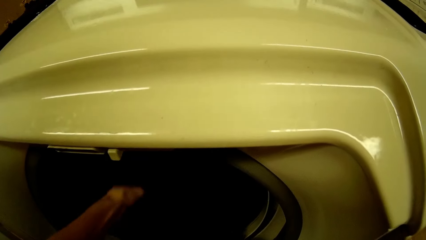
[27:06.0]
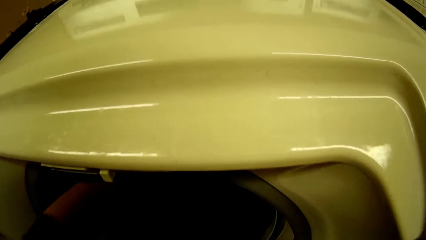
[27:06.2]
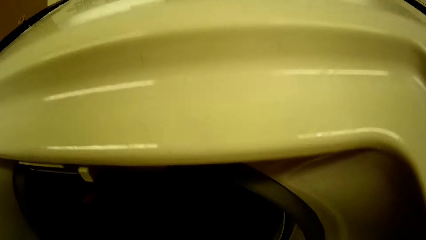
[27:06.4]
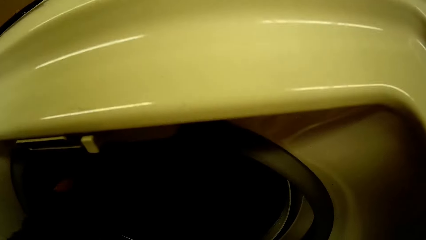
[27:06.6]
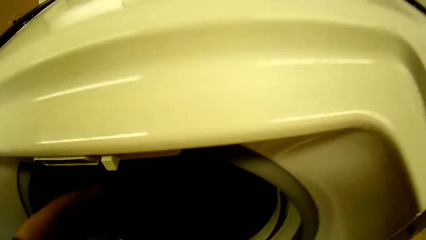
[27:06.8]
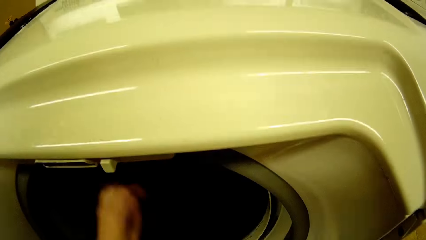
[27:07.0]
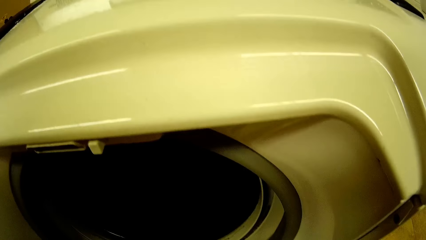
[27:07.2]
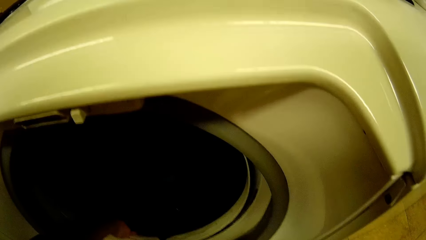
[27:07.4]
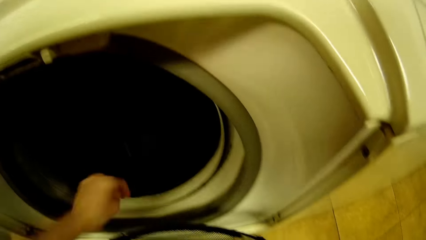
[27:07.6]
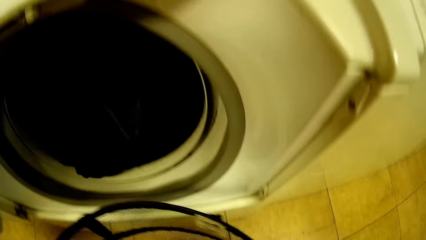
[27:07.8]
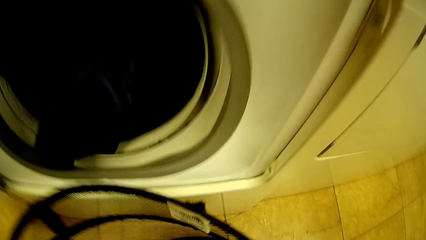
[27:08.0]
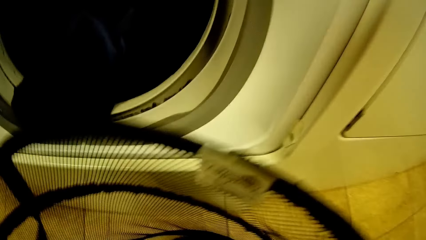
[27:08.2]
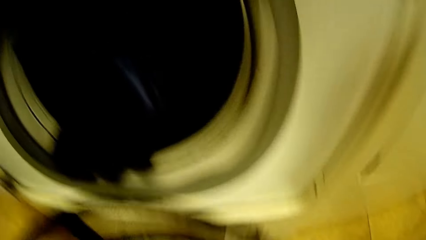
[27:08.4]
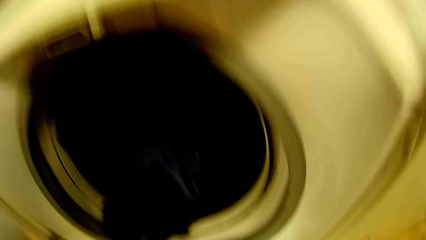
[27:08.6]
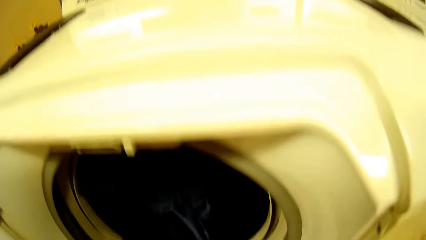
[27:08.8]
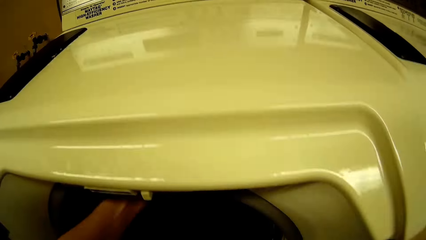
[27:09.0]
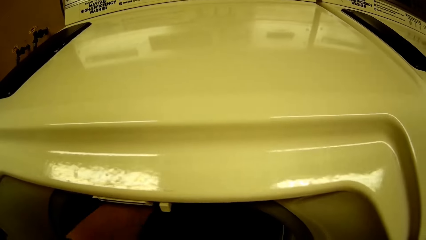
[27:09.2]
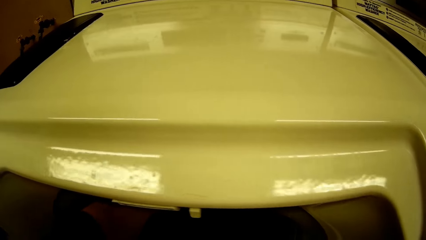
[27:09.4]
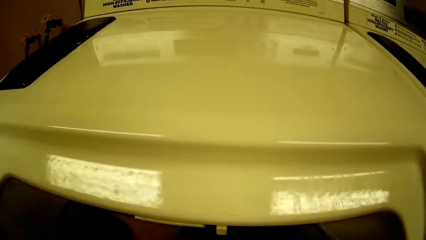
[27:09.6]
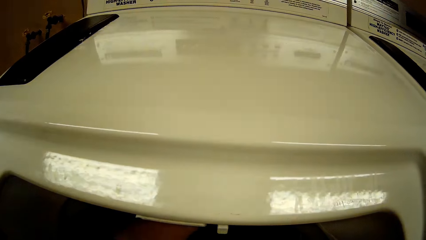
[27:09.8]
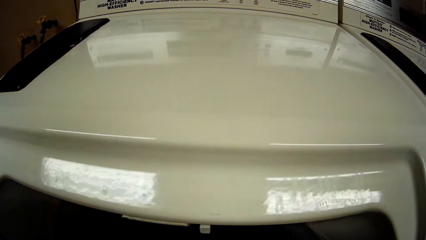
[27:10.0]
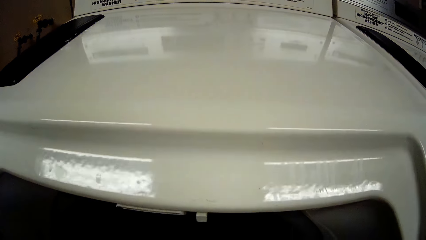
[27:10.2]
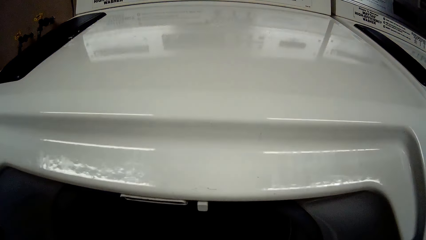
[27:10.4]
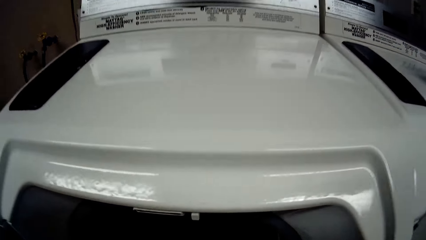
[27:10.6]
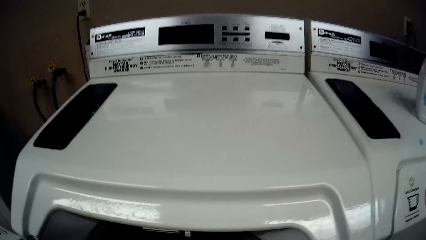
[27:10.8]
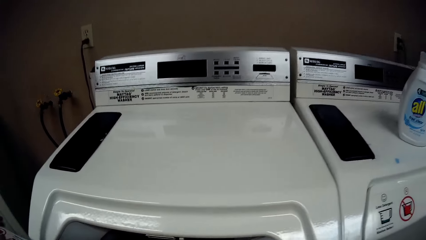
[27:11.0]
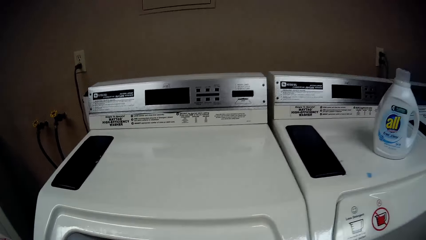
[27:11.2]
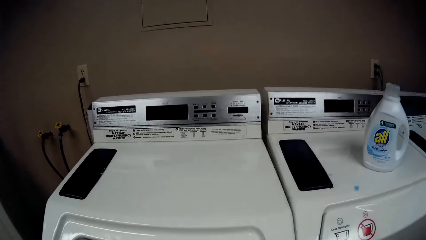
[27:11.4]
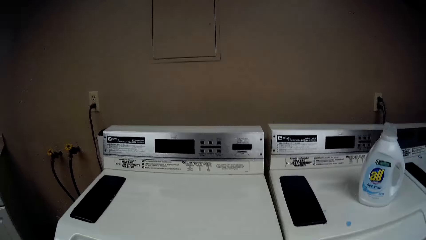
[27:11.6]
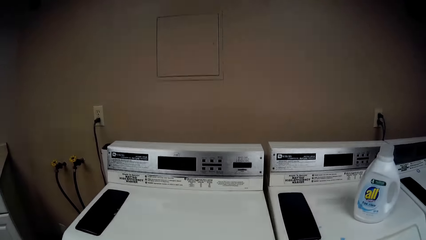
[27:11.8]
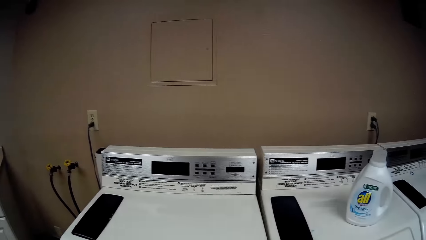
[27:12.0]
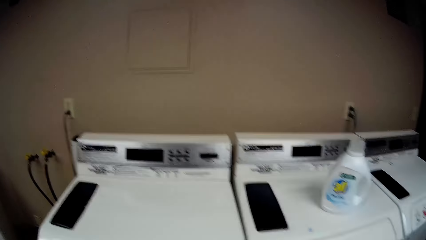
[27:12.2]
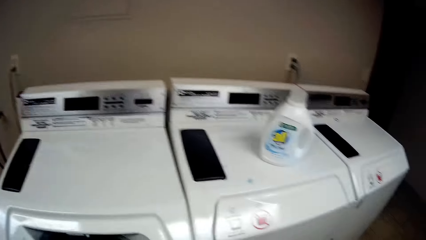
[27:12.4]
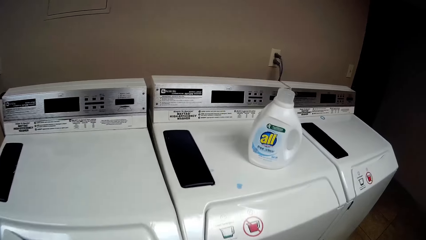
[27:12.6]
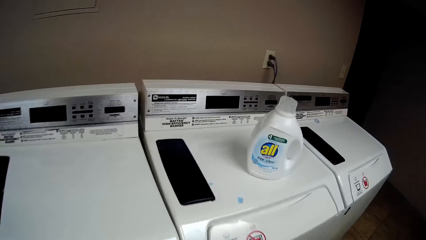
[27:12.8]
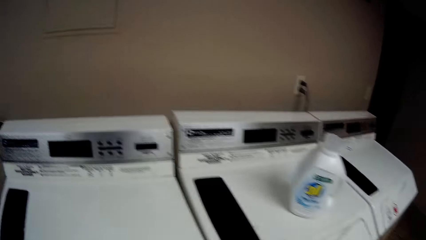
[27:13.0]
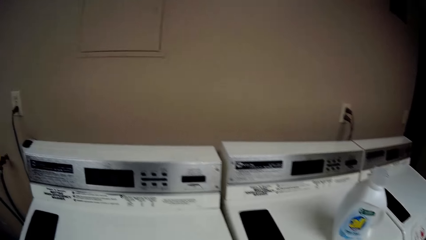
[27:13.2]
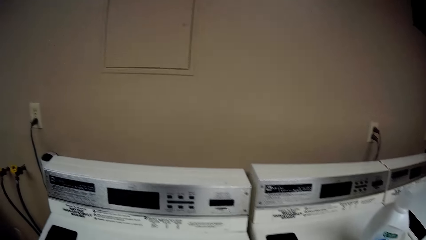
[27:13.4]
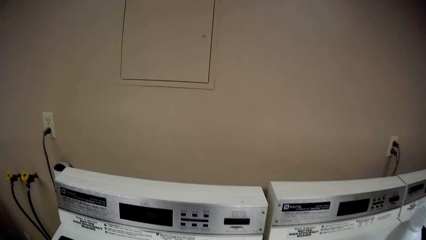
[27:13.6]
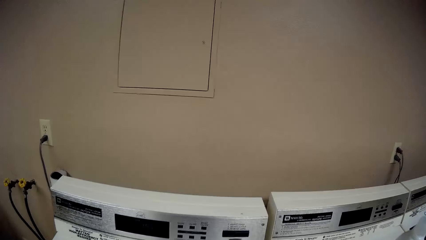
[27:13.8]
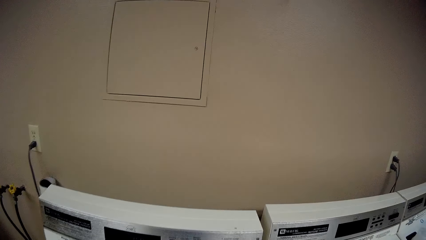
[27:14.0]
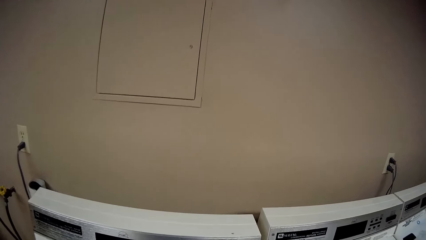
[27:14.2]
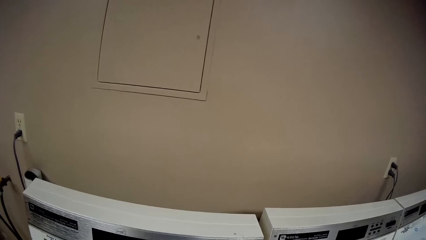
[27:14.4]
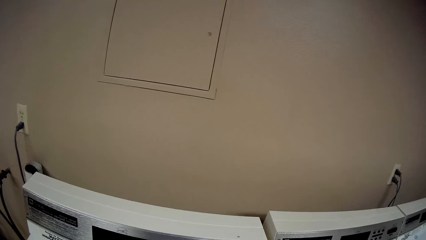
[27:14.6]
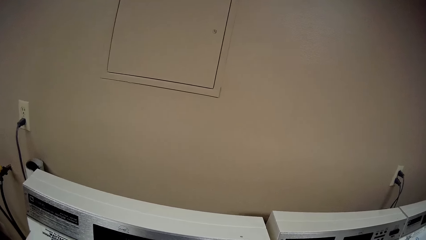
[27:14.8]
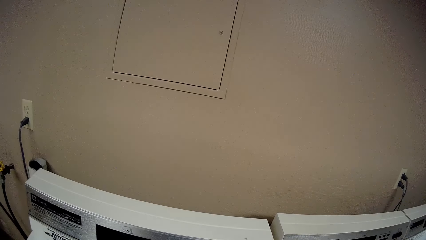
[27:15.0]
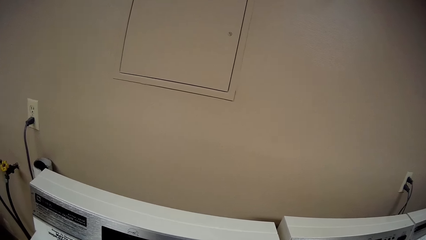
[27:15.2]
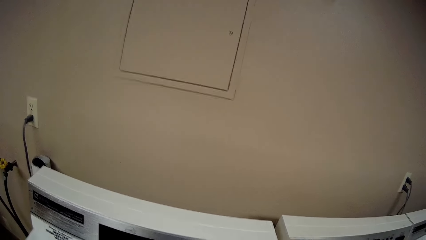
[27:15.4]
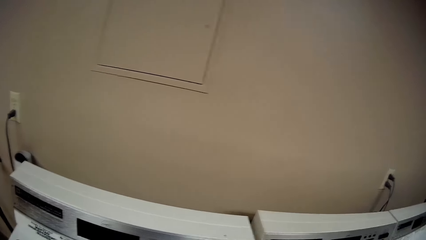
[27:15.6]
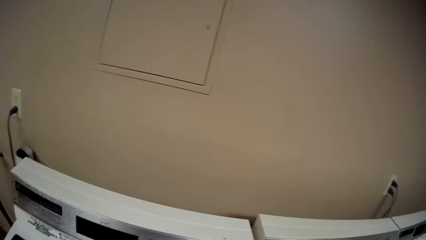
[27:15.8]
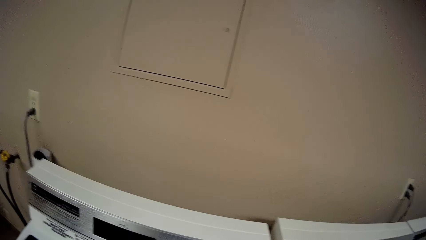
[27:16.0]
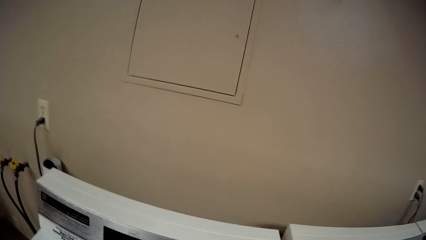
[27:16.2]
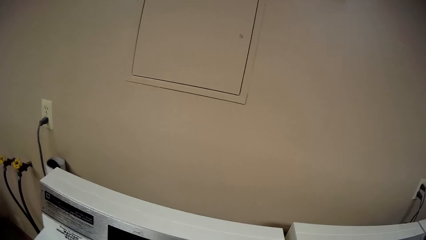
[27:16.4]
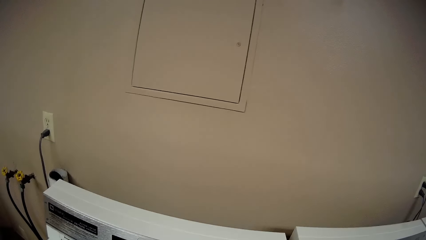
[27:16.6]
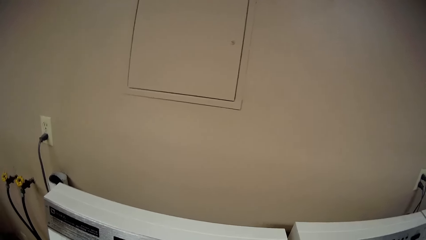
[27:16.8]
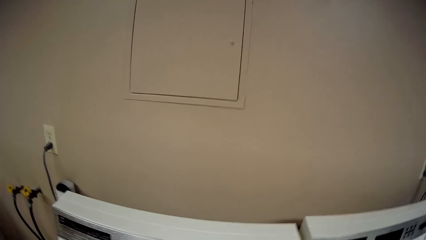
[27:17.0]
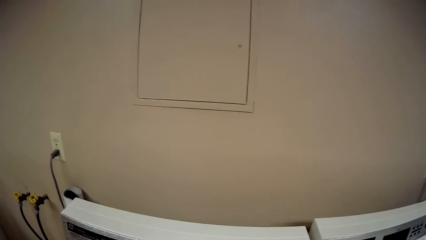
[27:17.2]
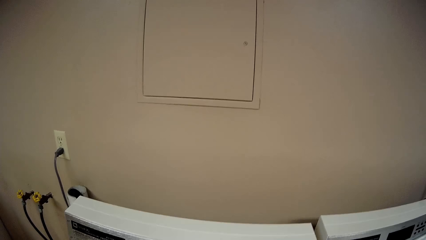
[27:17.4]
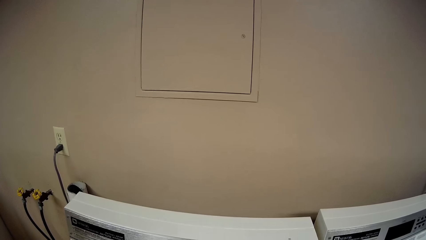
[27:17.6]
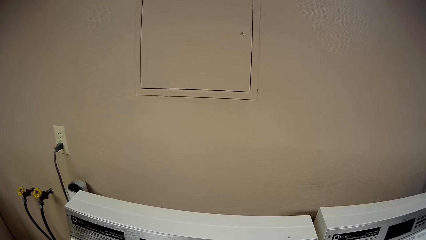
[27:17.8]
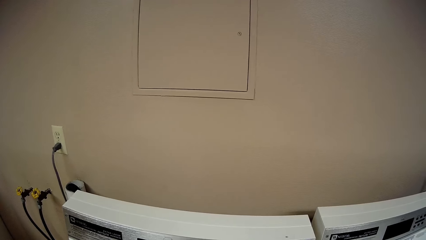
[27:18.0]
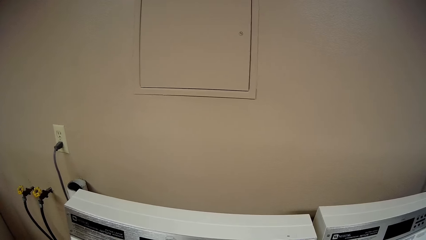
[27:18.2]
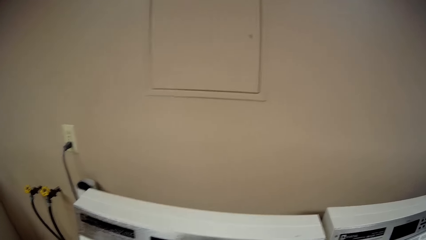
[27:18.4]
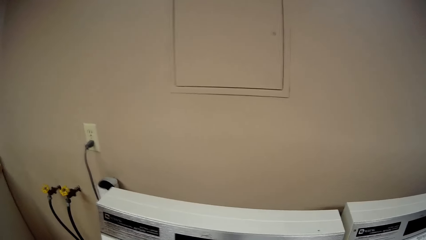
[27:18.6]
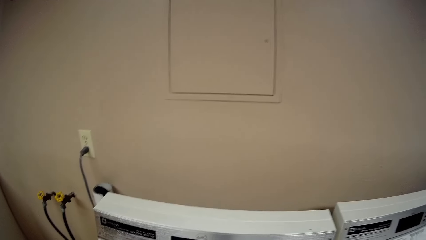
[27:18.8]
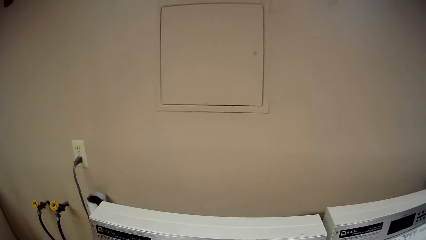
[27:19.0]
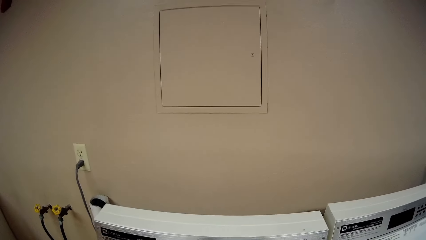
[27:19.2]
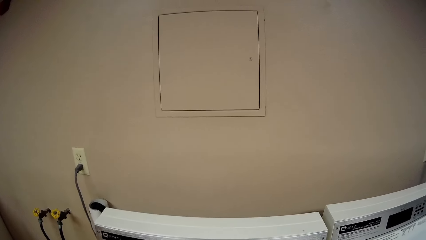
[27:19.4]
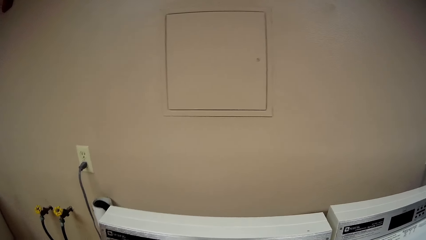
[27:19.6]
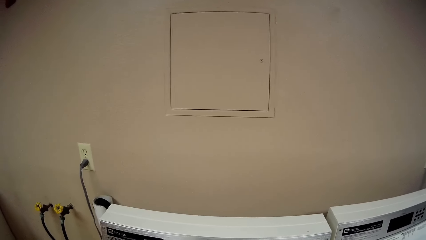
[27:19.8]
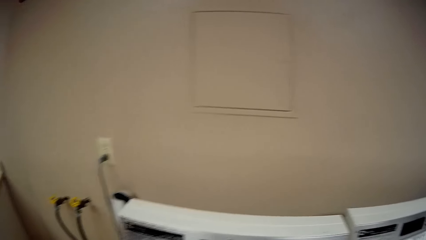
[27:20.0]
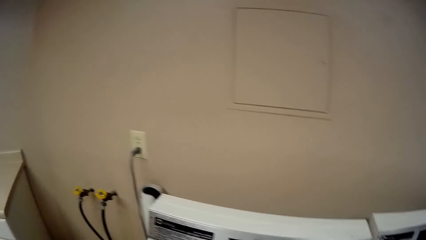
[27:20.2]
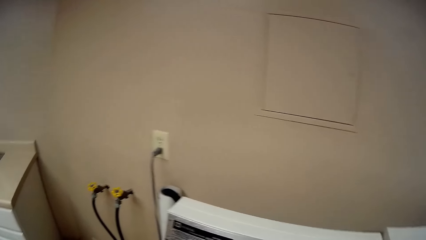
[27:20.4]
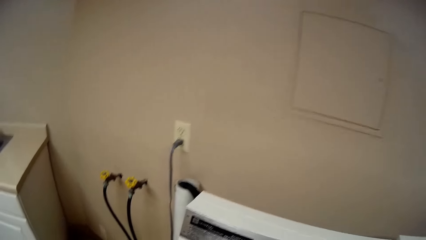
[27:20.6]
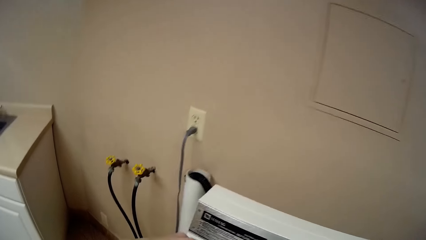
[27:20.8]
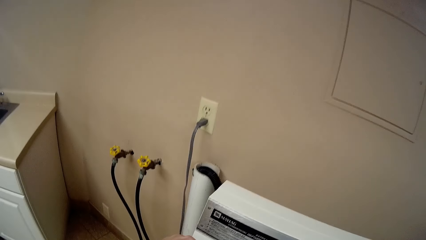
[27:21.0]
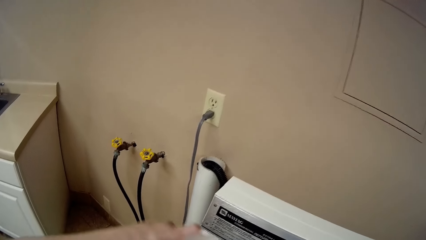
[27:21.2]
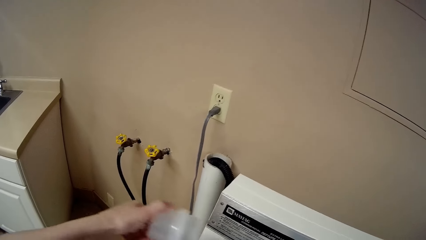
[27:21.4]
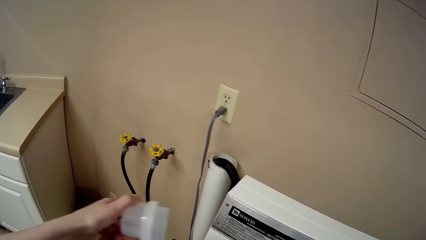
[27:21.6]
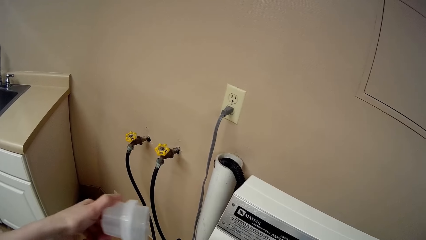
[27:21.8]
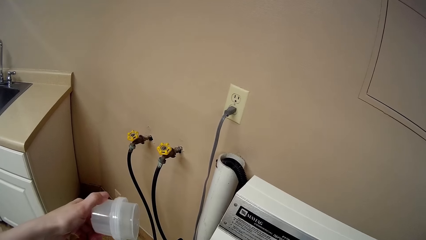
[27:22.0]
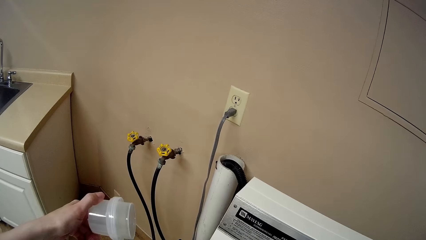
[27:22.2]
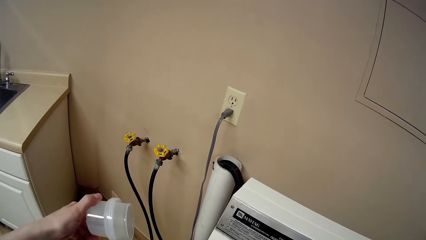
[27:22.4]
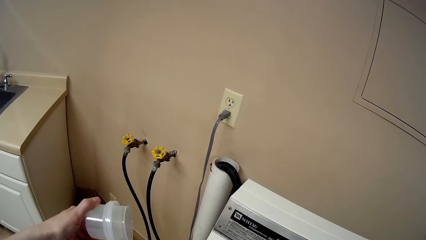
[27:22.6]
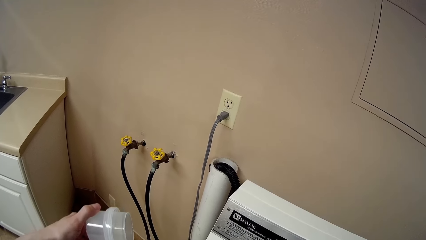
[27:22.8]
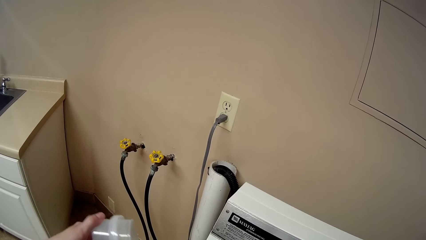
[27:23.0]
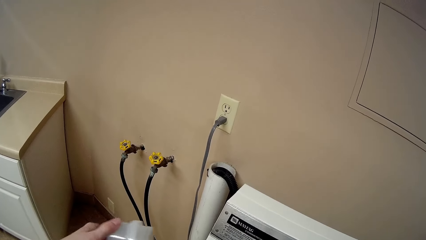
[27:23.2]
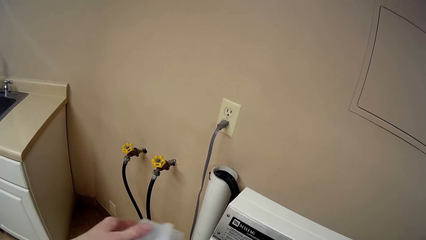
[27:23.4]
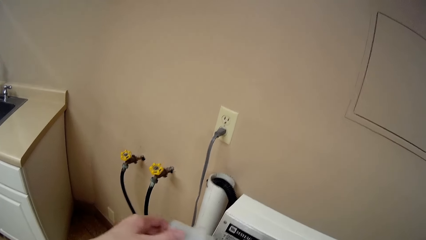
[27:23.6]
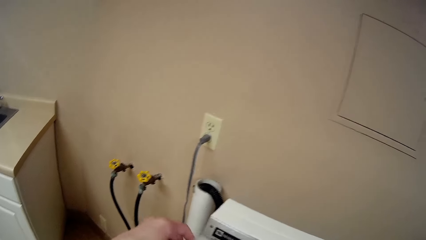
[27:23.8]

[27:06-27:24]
The camera wearer looks around the washing machine. She picks up a white cover from the washing machine with her left hand. She pours detergent in the washing machine.
